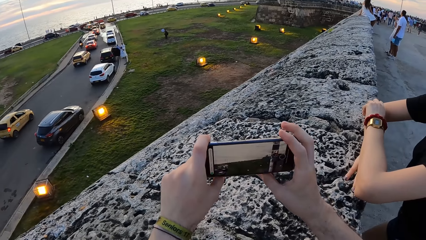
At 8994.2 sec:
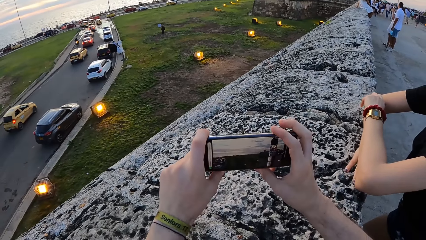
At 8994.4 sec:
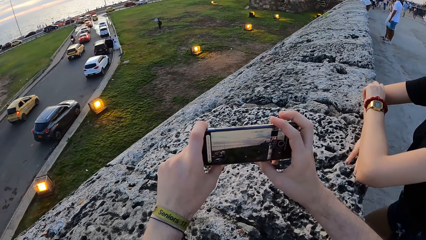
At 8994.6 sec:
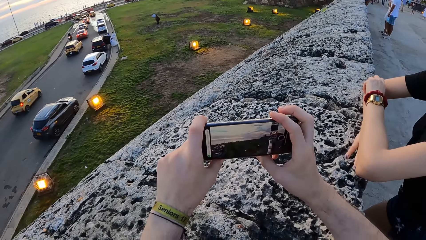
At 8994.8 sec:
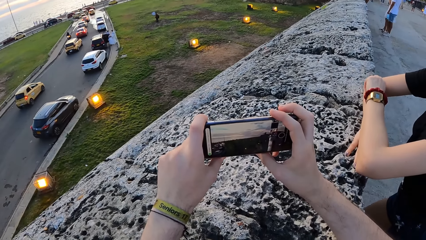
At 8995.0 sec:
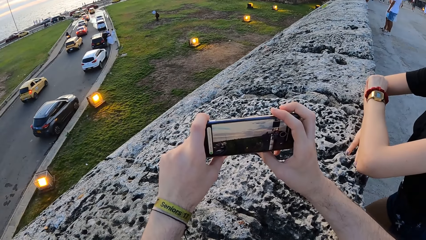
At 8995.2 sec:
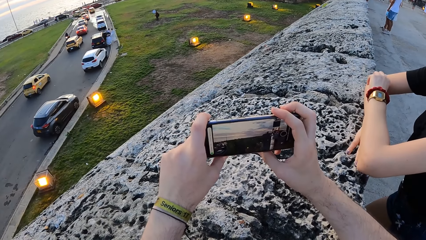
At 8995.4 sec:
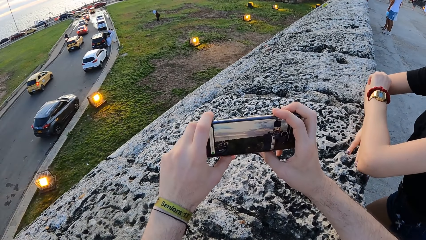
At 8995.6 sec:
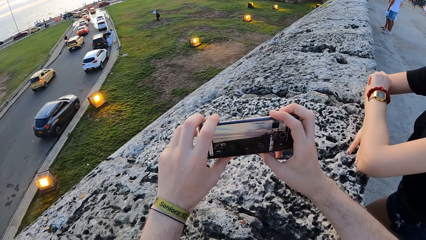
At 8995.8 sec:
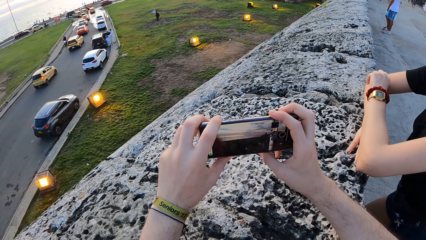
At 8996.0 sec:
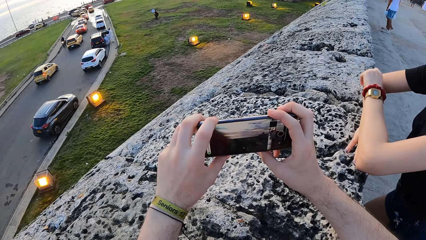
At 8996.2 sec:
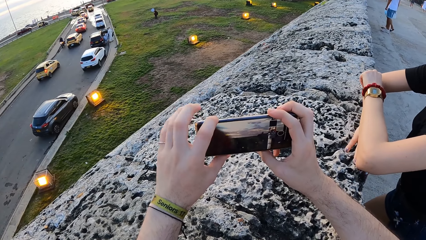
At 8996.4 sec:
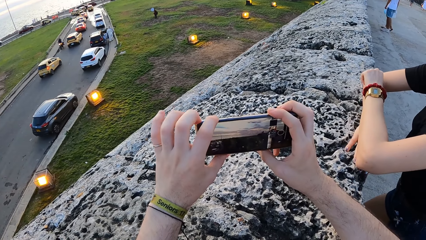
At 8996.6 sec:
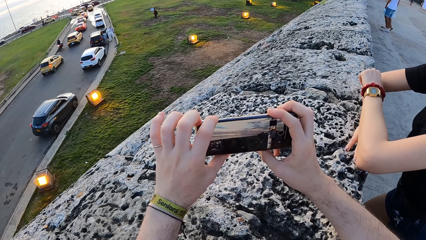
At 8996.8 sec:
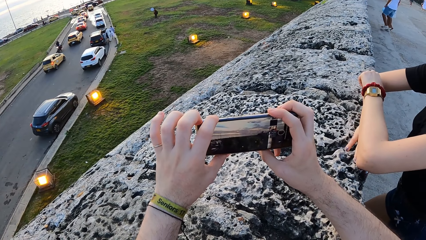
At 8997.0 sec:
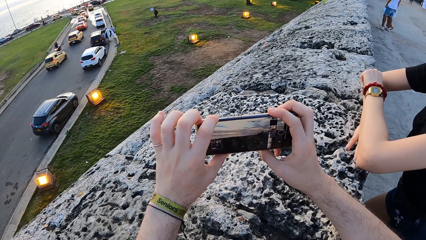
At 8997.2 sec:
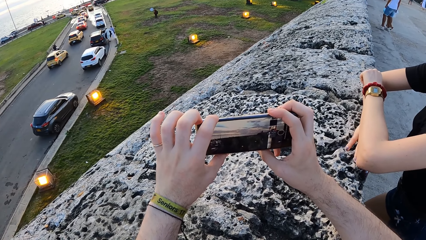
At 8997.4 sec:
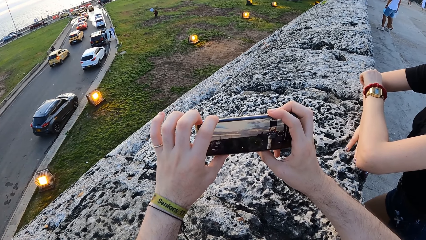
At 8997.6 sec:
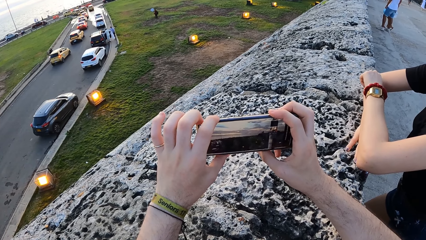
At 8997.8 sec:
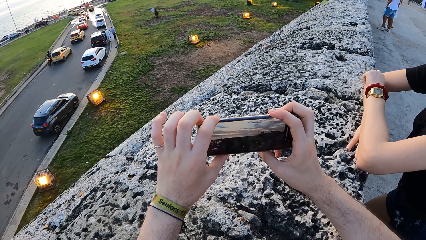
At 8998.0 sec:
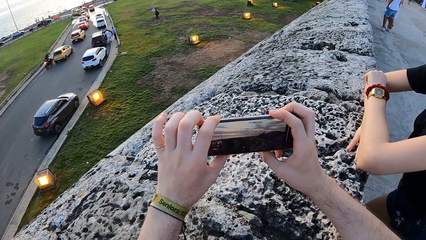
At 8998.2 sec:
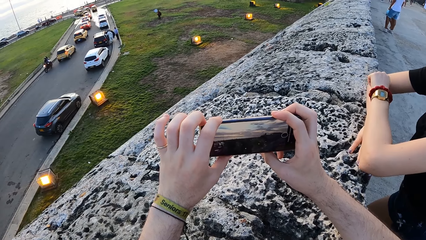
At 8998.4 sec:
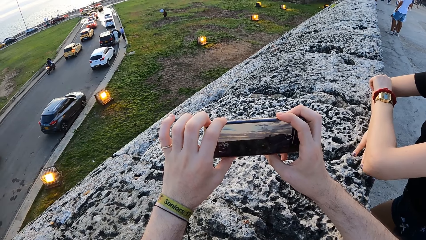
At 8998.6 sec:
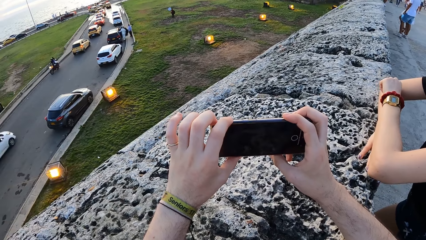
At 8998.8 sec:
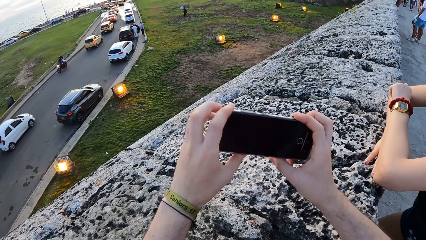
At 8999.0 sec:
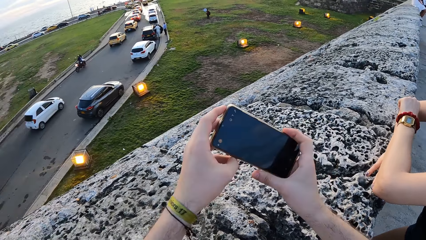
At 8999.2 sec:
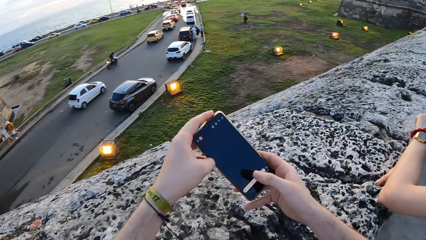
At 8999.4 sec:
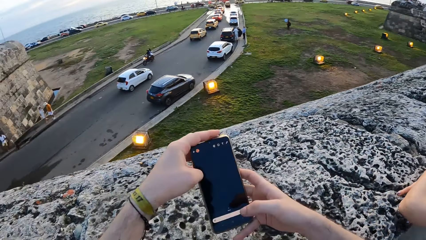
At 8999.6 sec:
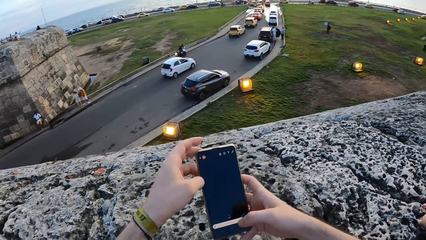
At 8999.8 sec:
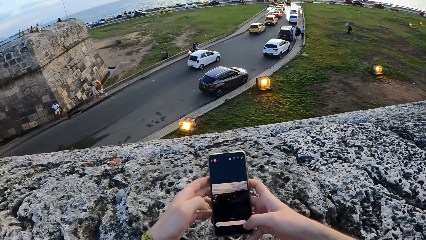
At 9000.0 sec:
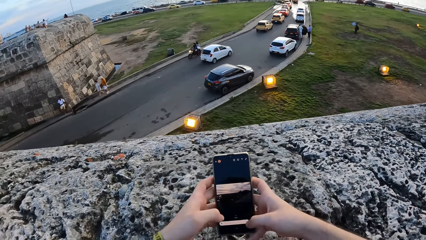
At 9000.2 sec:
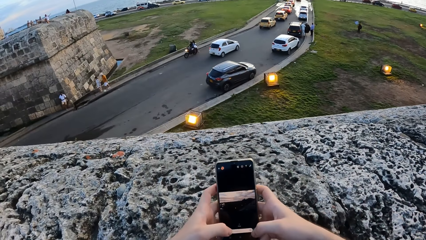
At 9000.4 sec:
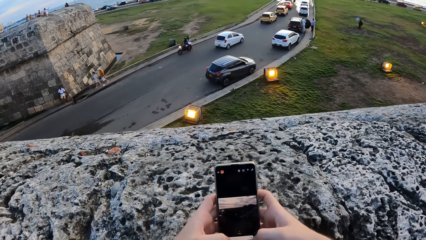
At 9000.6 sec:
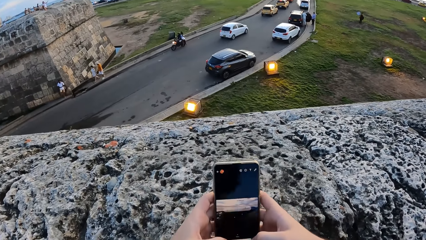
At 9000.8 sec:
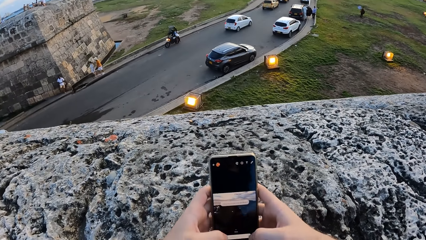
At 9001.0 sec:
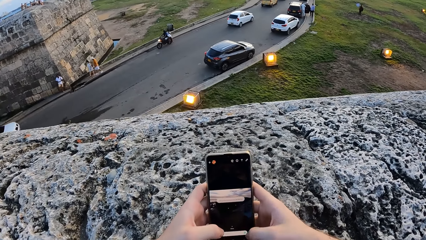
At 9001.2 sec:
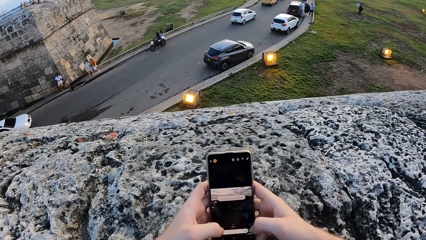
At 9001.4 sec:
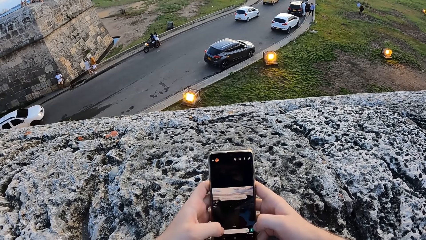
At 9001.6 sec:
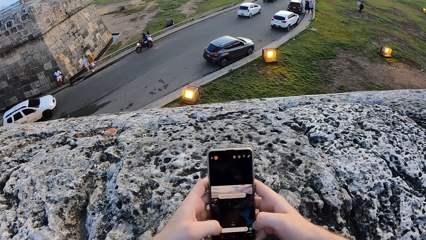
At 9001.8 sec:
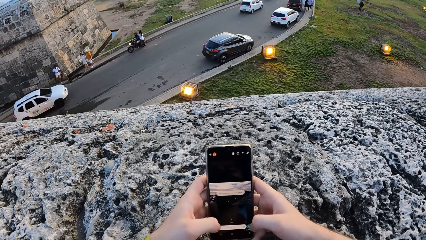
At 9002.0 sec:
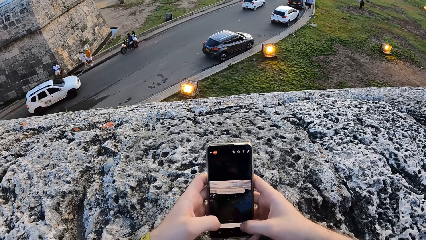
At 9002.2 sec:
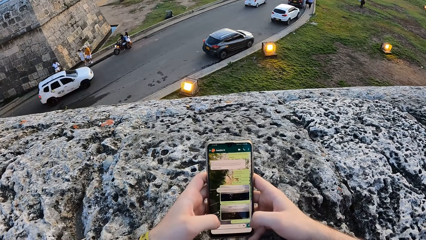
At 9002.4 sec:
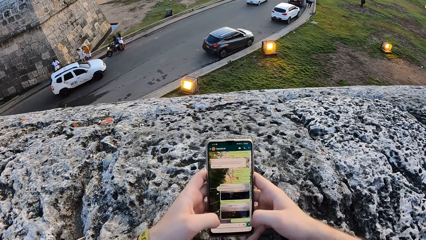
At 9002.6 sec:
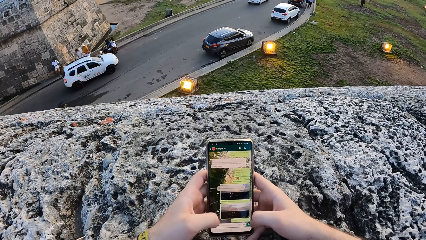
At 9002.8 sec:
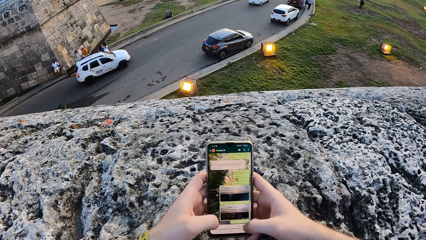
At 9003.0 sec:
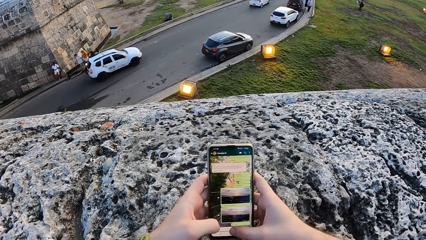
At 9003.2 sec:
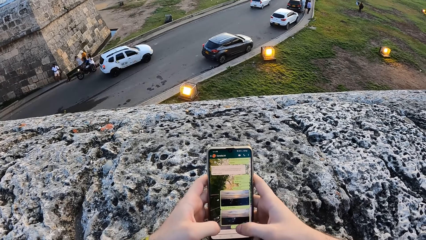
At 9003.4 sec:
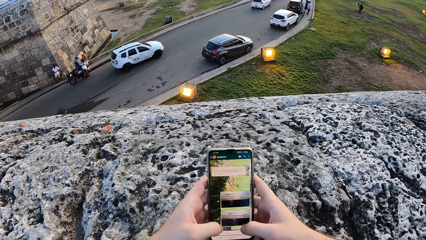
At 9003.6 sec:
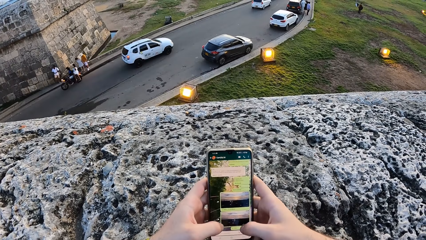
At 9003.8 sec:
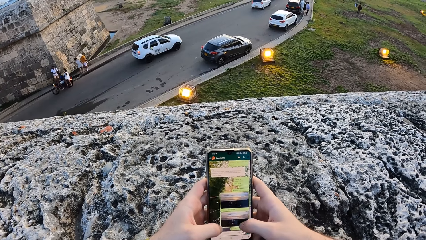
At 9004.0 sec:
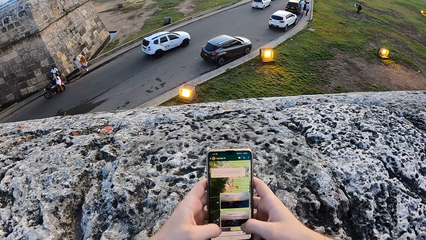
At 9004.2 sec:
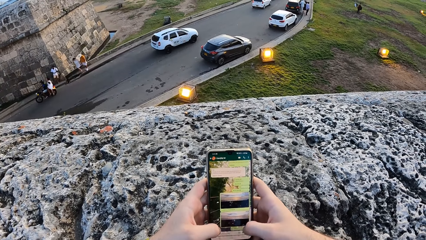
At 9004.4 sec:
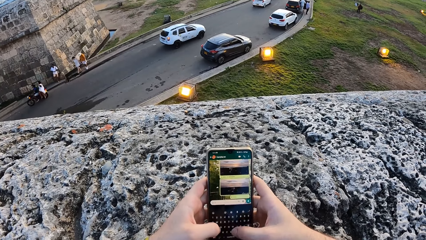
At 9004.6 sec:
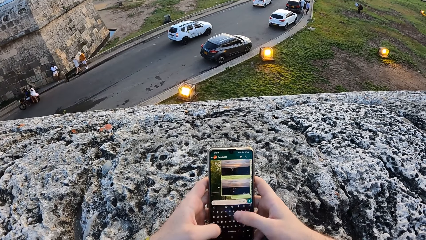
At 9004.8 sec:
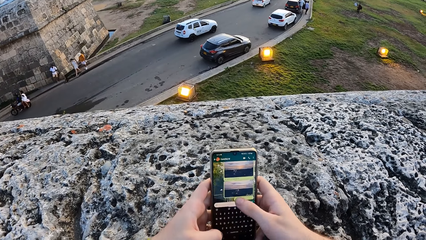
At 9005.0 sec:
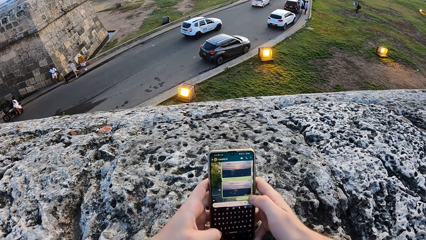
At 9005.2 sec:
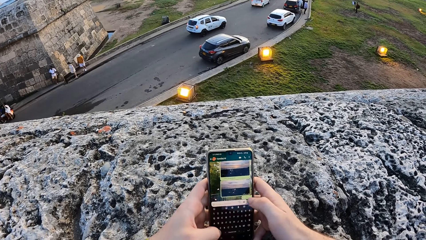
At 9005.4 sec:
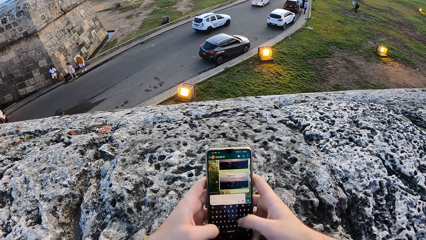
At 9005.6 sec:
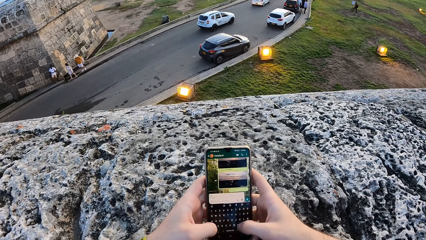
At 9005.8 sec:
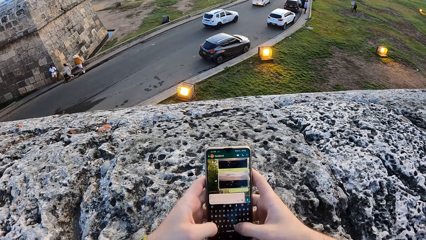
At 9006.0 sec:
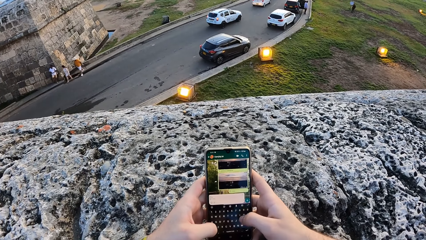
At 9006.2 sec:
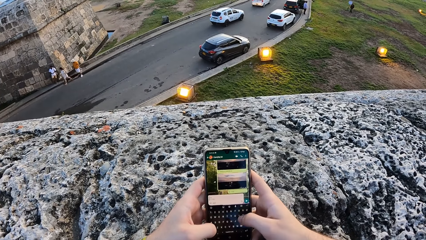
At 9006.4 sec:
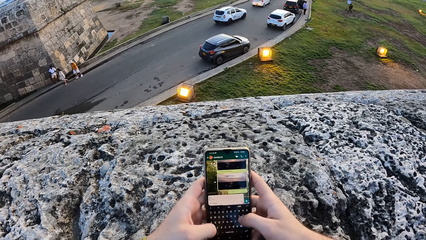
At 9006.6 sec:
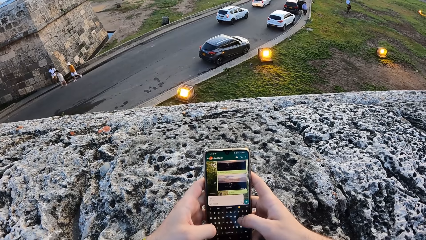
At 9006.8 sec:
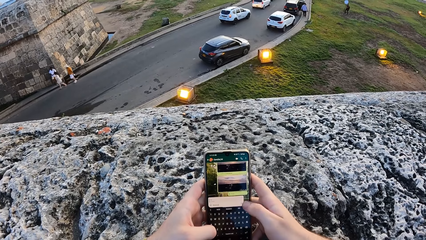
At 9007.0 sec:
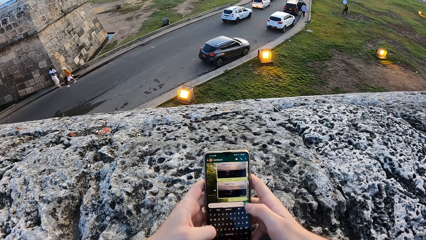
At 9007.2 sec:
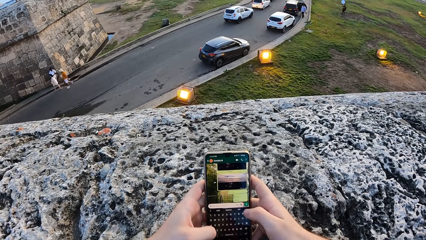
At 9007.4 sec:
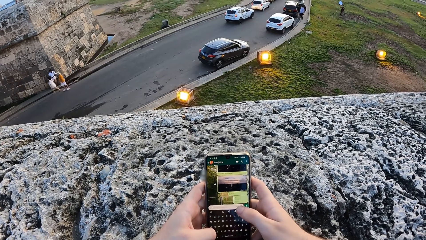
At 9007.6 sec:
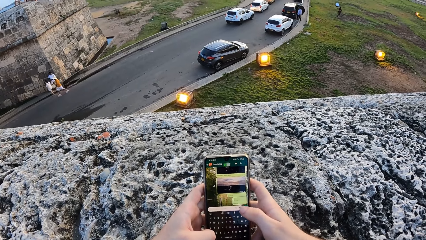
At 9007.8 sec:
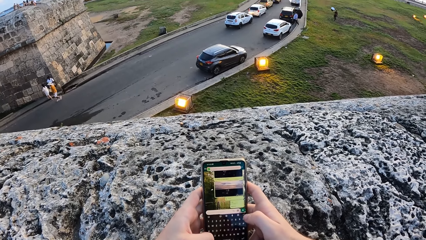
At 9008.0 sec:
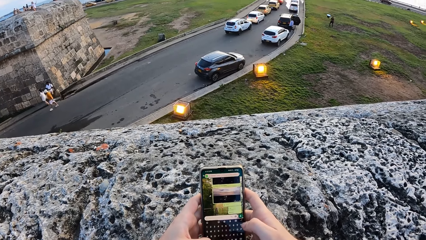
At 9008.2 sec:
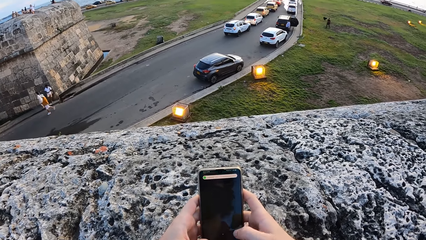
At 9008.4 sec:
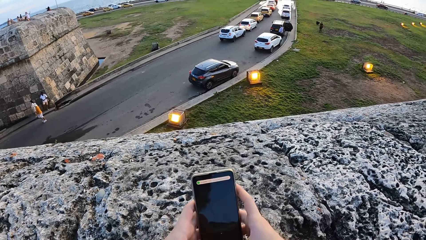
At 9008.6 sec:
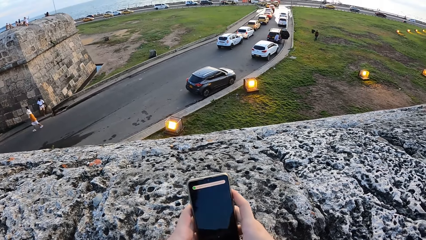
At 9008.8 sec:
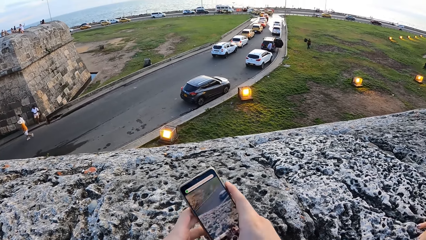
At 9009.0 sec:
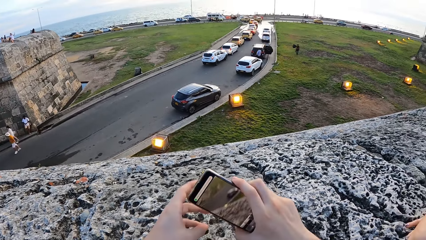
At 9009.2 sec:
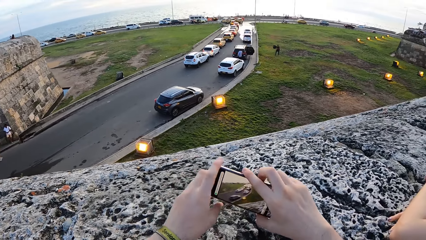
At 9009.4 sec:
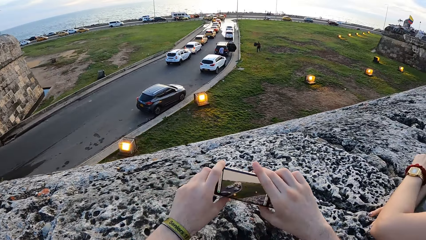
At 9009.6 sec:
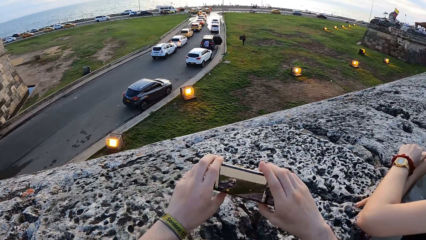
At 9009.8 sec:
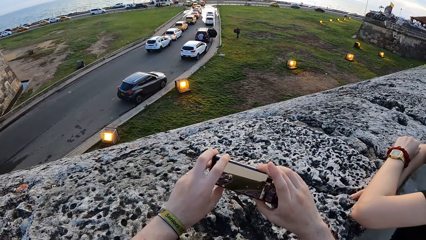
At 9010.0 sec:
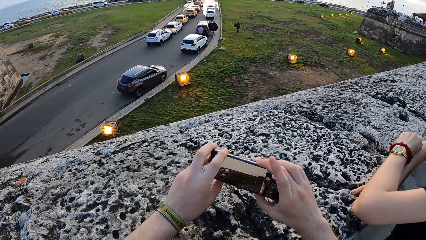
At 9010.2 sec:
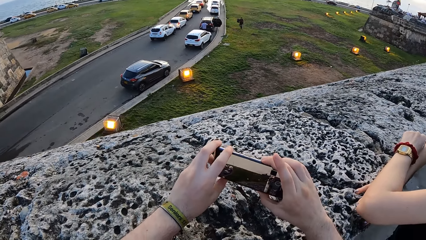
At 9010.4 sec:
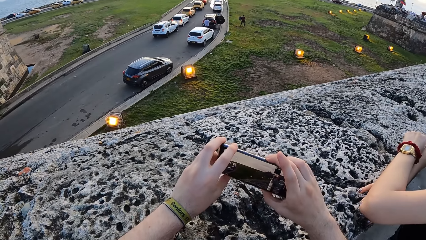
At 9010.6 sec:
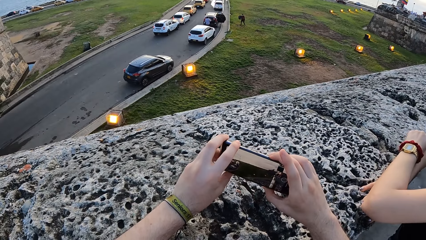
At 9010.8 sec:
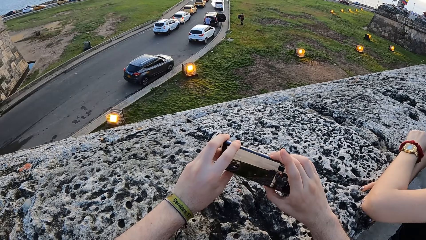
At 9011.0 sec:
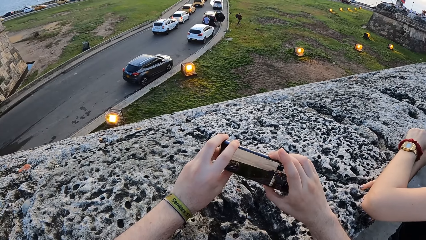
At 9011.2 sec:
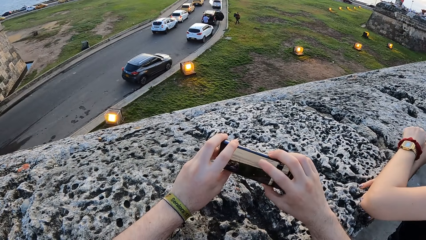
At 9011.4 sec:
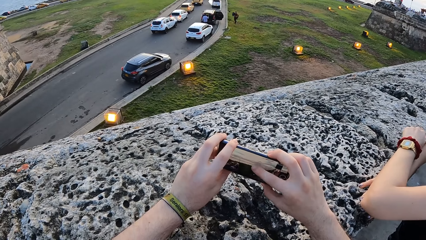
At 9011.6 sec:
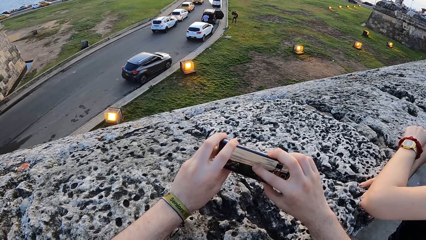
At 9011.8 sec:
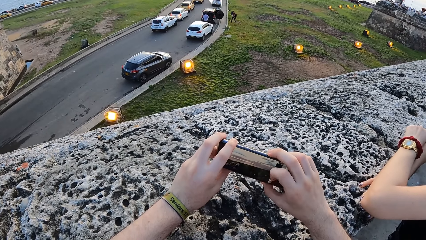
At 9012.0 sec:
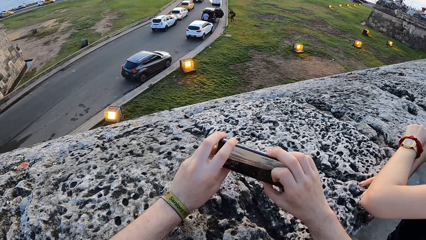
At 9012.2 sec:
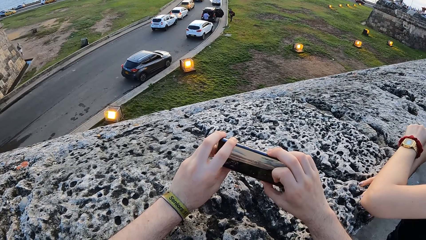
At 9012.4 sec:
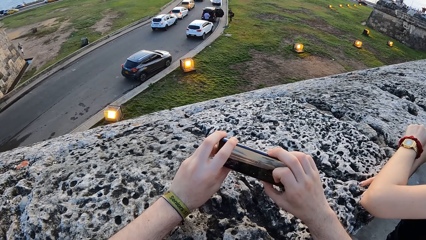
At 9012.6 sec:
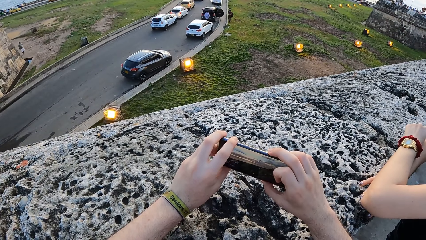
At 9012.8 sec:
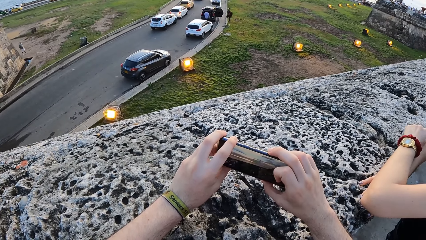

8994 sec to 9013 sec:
The camera wearer takes a picture with the phone. They rotate the phone in both hands. They operate the phone. They rotate the phone in both hands again. They take a picture with the phone.
